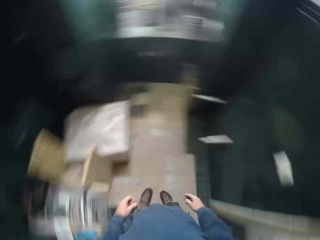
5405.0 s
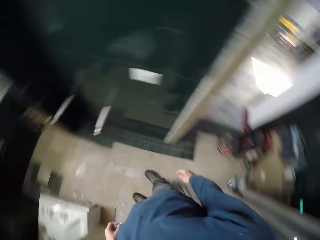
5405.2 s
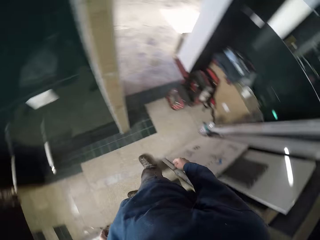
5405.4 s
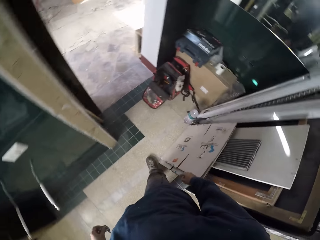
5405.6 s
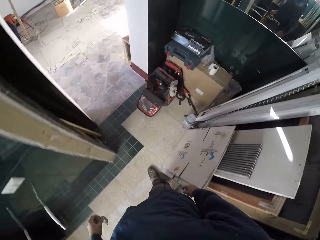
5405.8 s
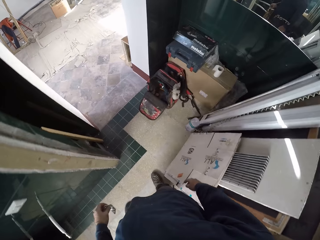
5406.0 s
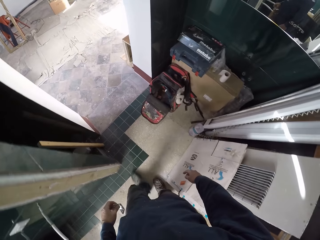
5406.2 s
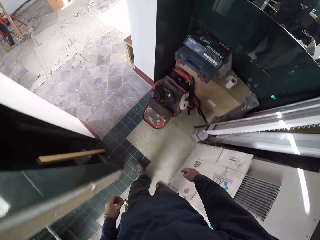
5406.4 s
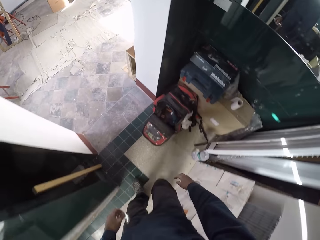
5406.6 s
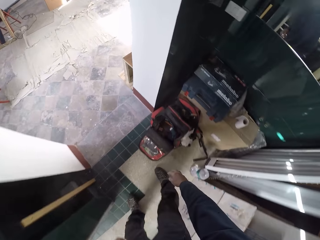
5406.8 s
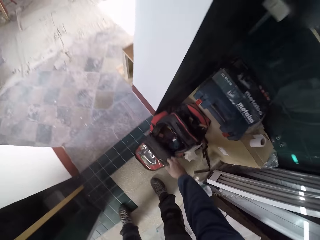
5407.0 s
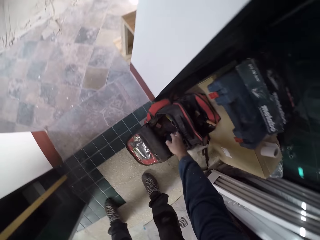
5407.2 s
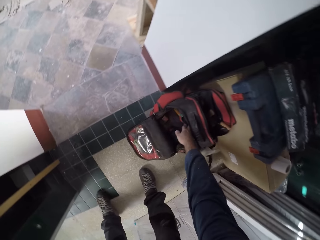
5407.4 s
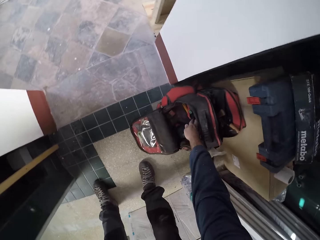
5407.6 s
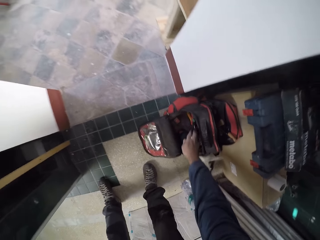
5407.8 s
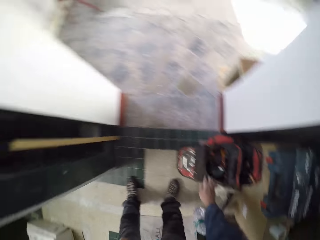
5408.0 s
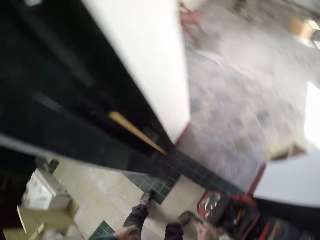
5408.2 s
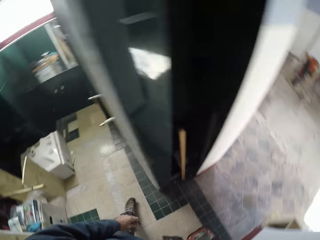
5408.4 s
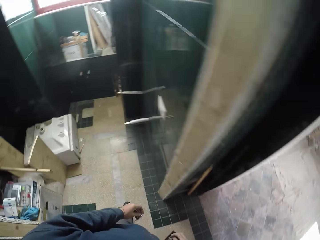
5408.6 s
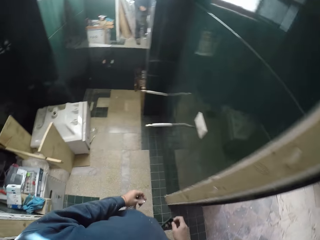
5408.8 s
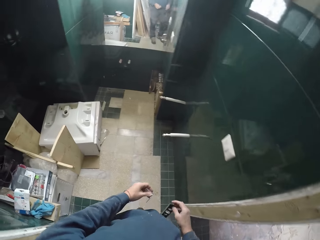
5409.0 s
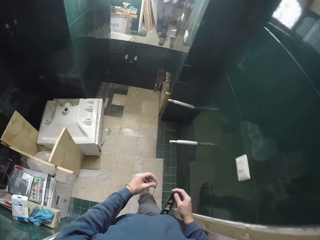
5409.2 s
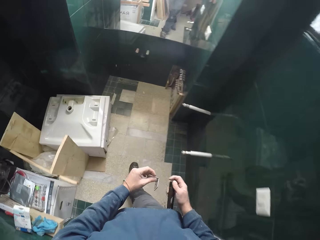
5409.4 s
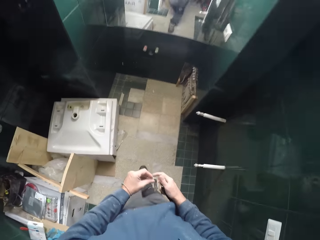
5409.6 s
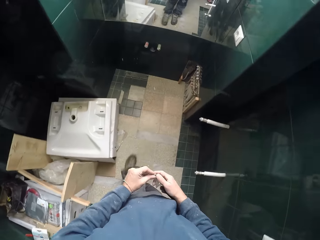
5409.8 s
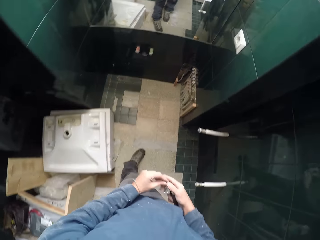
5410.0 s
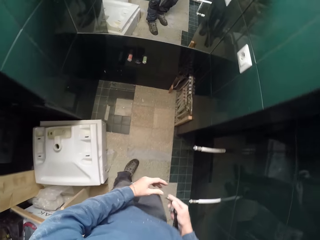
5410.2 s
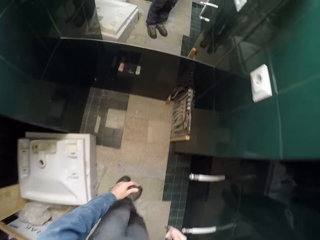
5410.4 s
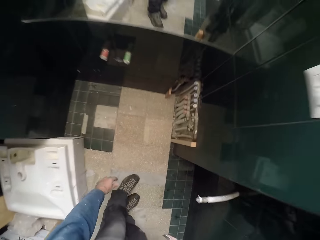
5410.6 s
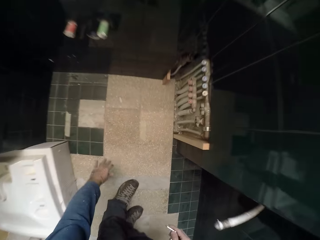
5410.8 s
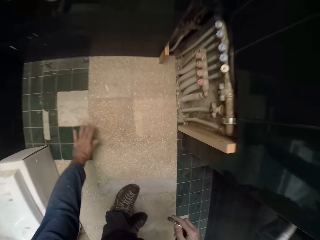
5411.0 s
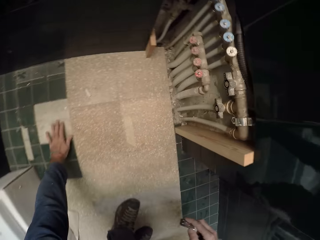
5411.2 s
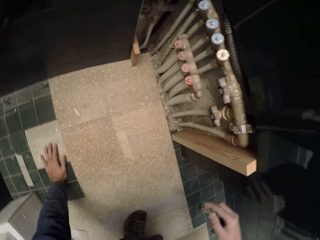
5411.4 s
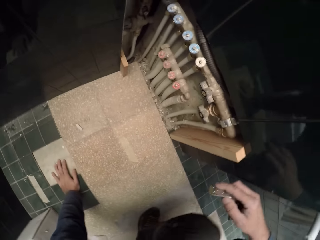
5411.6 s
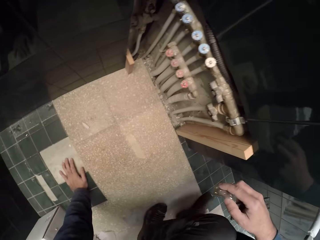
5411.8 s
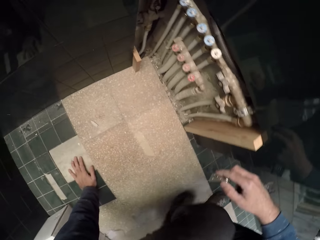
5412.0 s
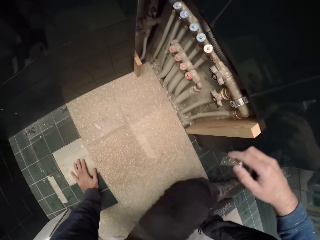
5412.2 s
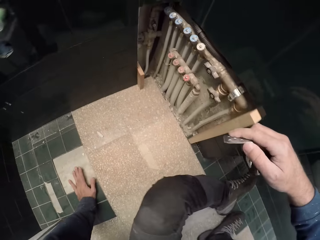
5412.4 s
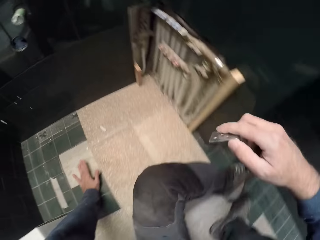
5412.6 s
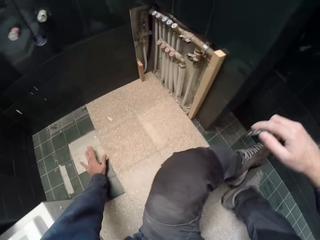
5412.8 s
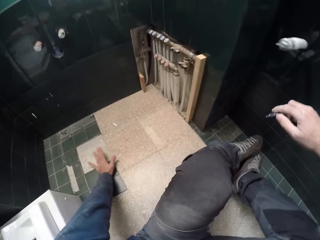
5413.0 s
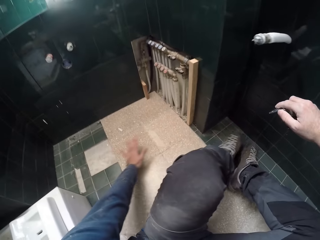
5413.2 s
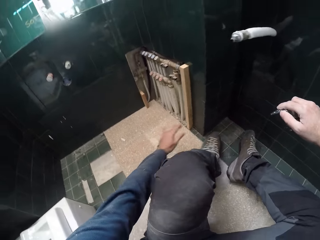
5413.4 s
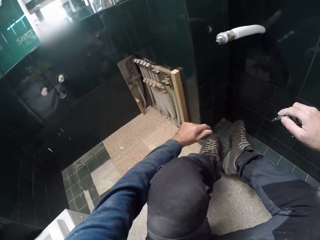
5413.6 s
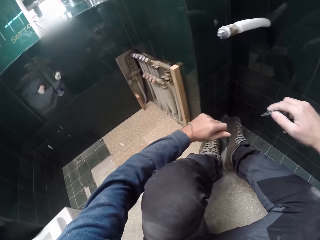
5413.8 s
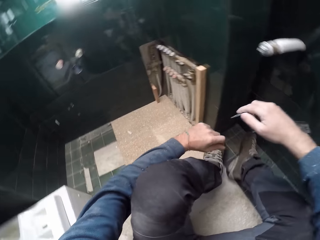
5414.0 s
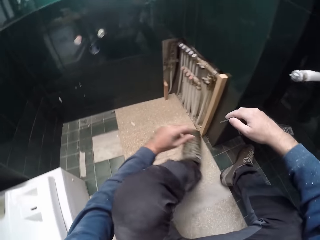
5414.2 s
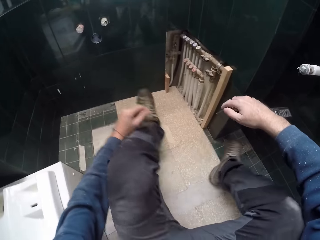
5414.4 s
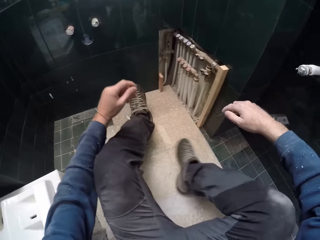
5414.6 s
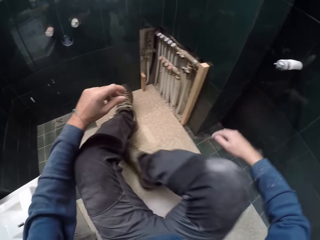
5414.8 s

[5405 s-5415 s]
The camera wearer bends towards the floor. He picks up a spirit level from a bag on the floor with his right hand. He stands up and walks towards the pipes. He passes the door hinge in his left hand into his right hand. He moves towards the floor. He places his left hand on the floor. He sits on the floor.

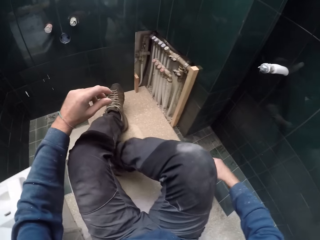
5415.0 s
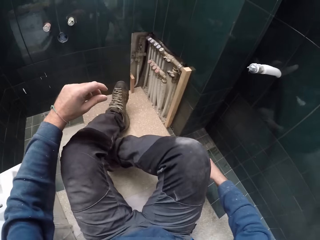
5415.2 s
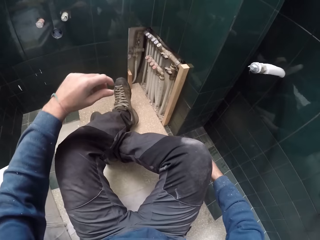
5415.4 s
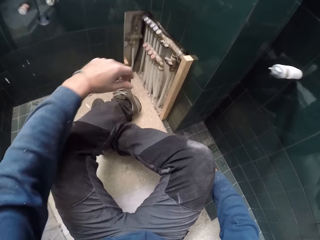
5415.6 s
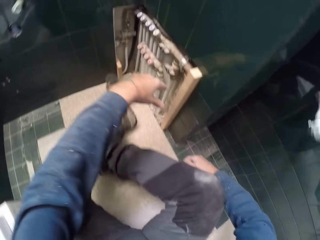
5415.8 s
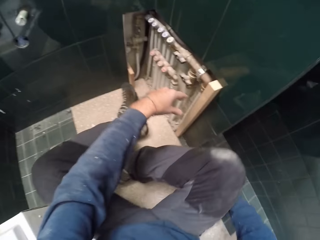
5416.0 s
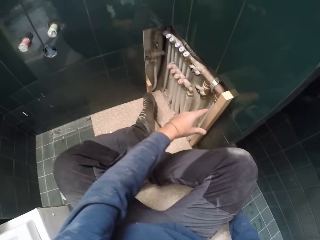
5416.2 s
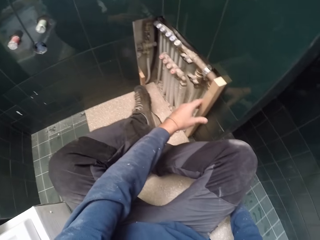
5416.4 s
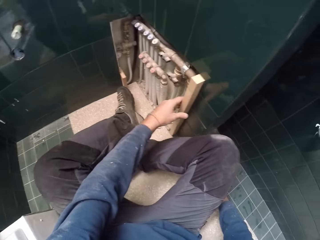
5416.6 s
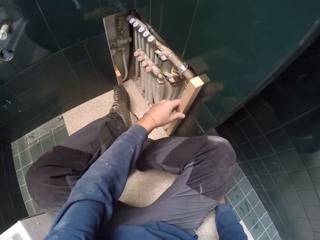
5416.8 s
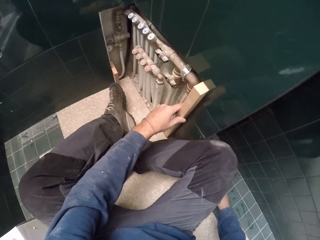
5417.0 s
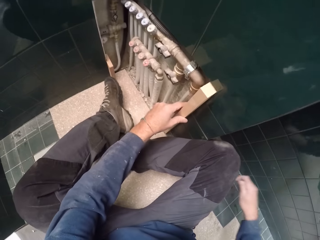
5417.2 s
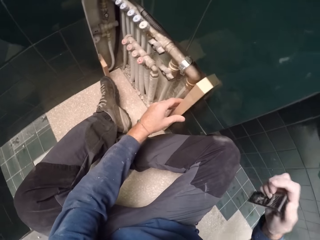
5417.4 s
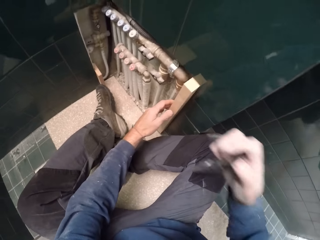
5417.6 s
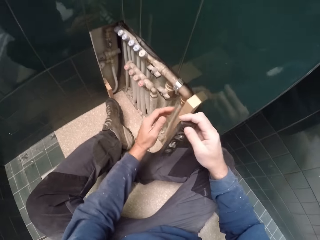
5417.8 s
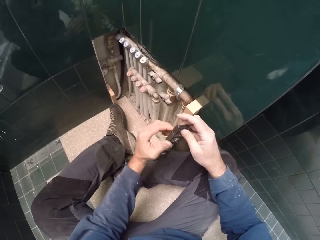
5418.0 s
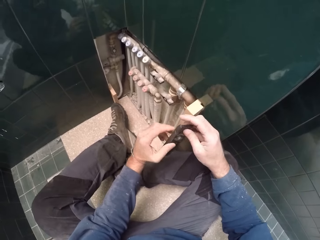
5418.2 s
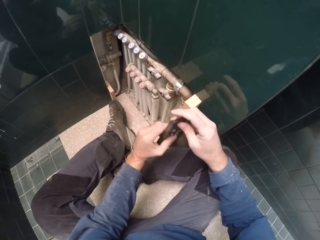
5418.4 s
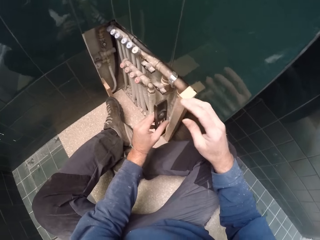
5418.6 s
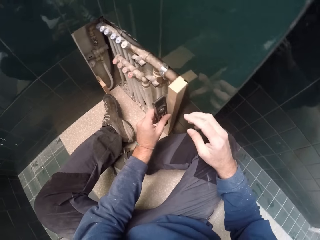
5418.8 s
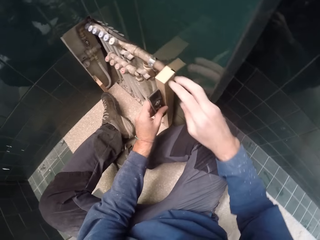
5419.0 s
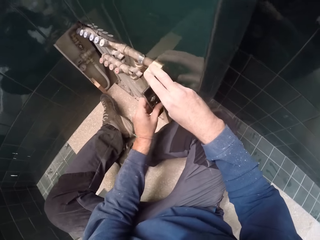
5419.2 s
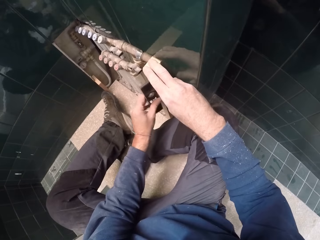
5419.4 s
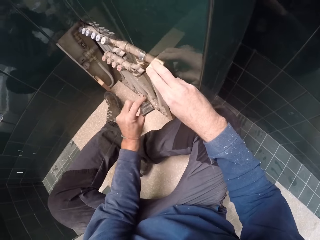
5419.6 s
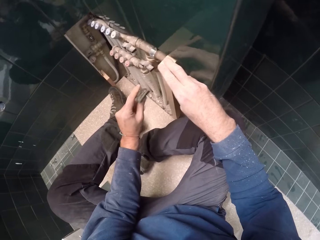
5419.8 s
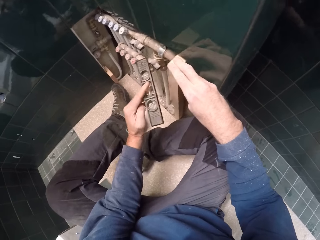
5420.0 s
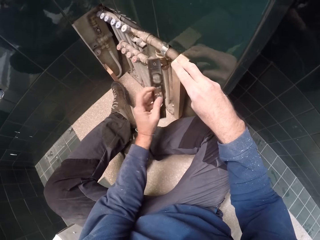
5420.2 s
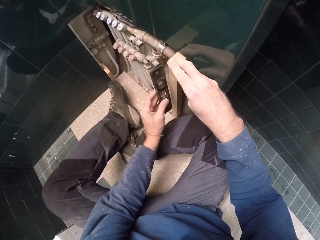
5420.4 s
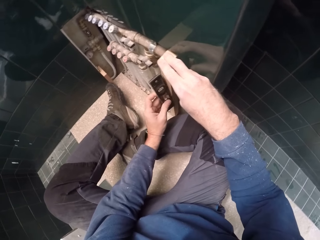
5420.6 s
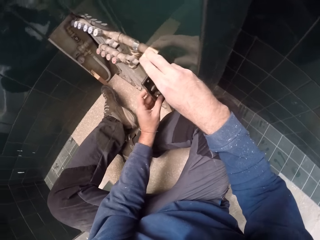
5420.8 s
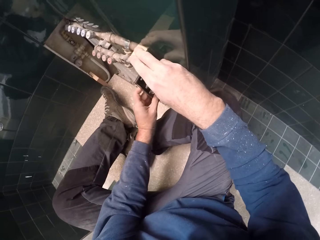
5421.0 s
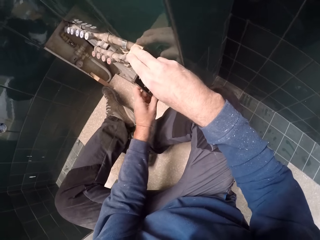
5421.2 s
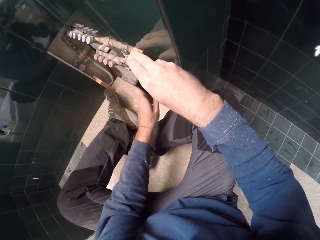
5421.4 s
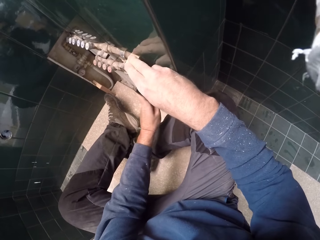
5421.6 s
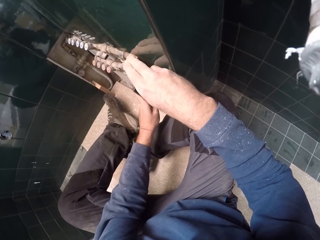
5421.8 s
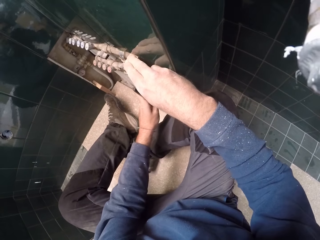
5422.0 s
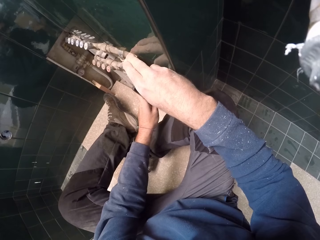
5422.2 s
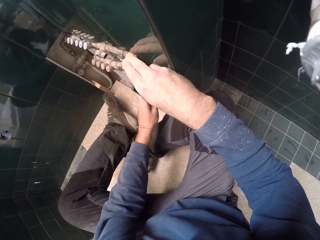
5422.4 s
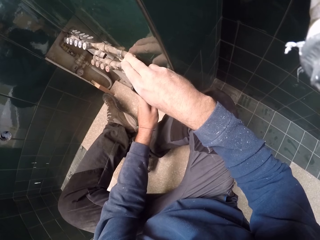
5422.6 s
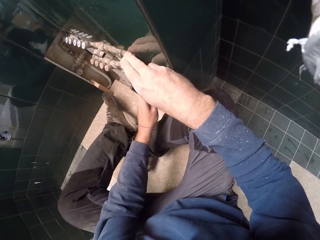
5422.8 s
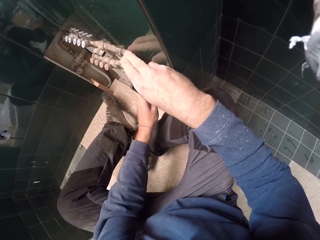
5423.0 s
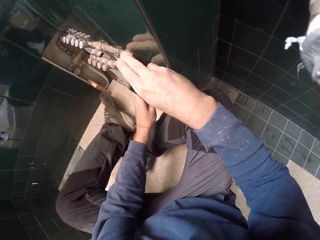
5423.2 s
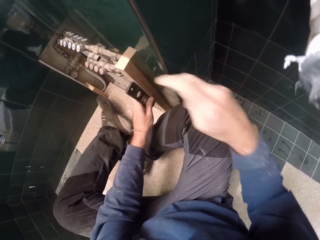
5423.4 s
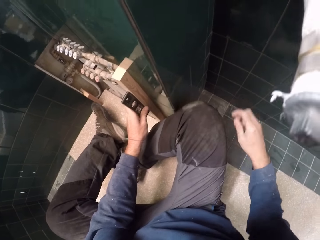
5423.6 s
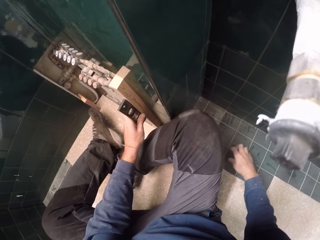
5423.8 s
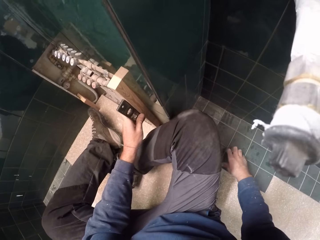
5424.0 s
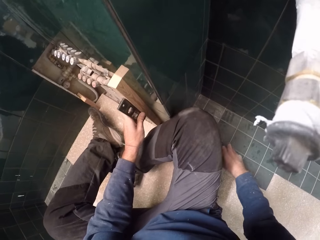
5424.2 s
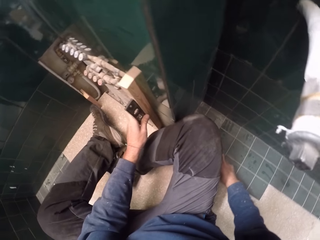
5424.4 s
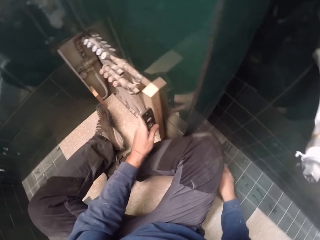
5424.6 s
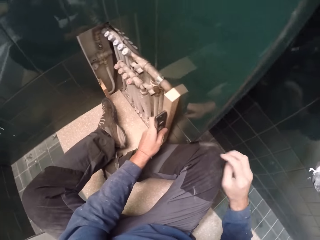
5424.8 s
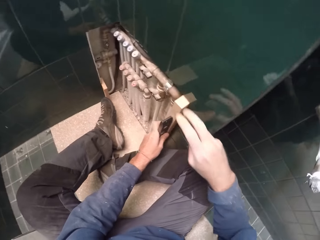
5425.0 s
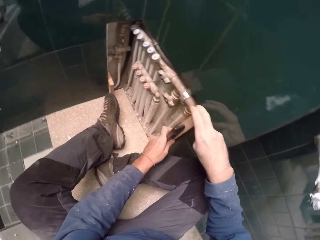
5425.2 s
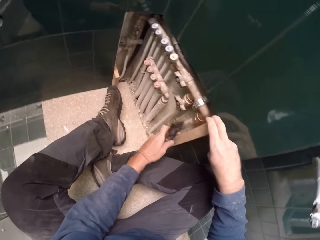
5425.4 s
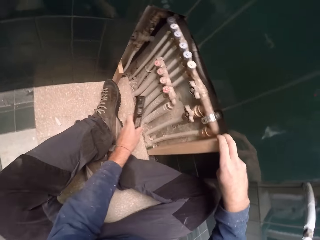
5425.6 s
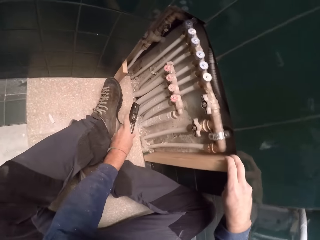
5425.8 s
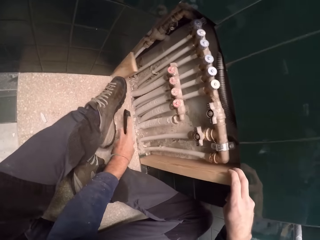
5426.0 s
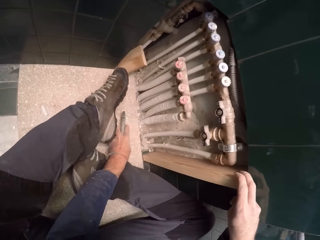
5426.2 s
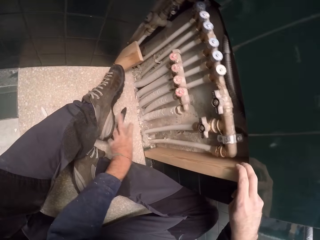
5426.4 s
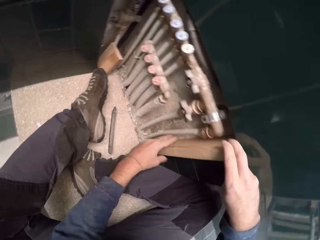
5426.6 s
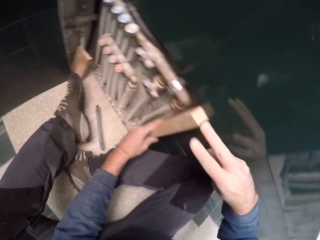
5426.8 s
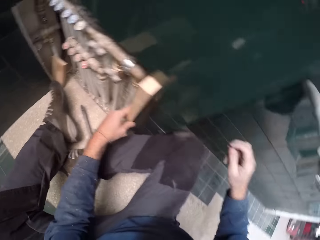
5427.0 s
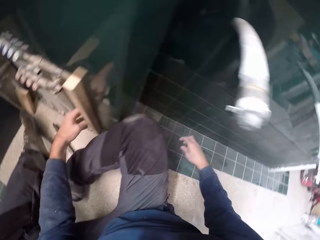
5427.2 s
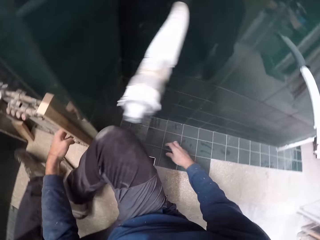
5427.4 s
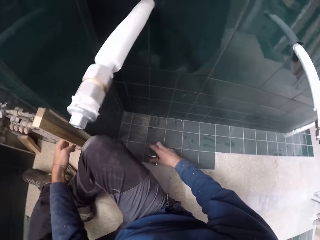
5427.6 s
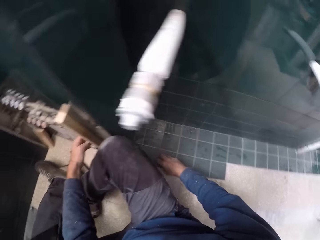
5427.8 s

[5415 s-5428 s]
The camera wearer holds a plank on a wall with his left hand. He removes his left hand from the plank. He passes the torpedo level from his right hand to his left hand. He takes a level with the torpedo level in his left hand. He holds the plank on the wall with his right hand. He places something on the wood. He takes a level with the torpedo level in his left hand again. He picks something. He drops the torpedo level on the floor with his left hand. He holds the plank with his left hand.
